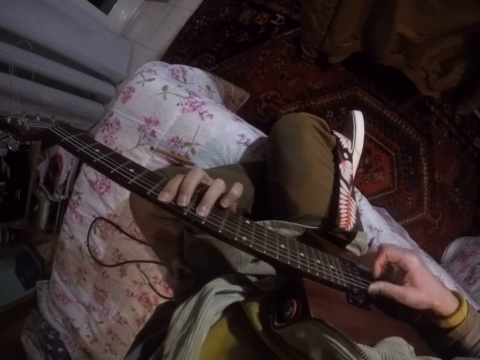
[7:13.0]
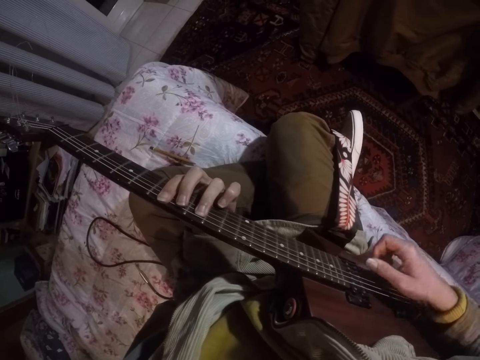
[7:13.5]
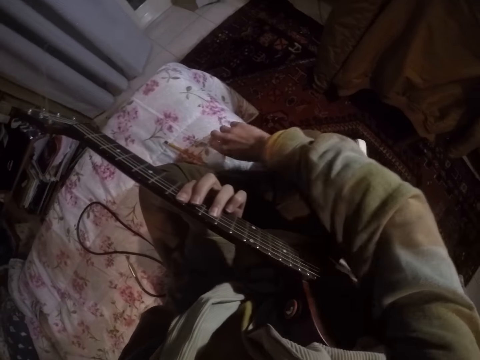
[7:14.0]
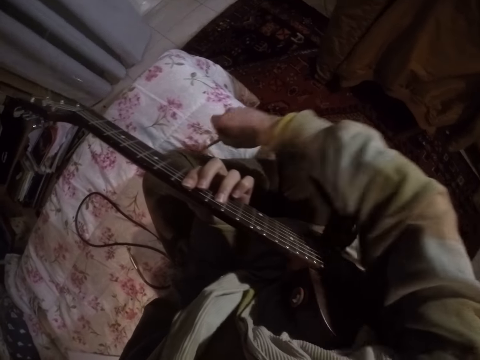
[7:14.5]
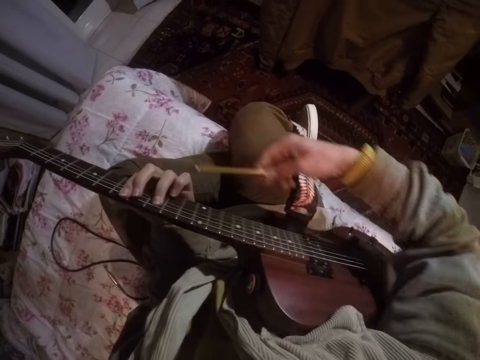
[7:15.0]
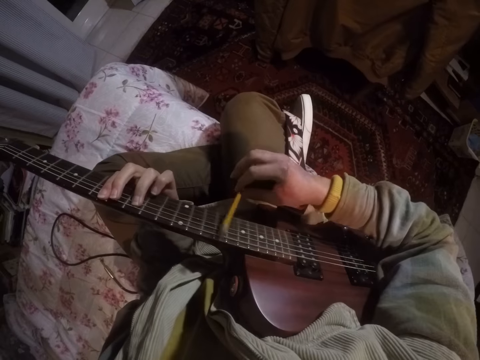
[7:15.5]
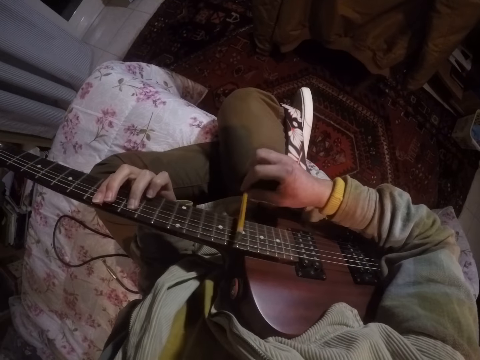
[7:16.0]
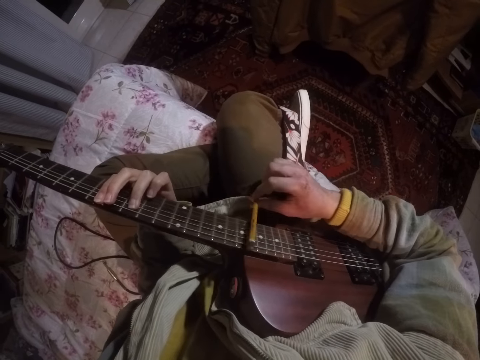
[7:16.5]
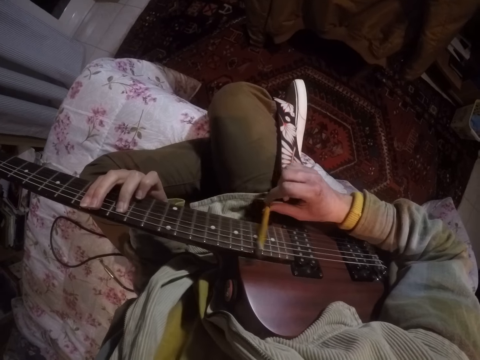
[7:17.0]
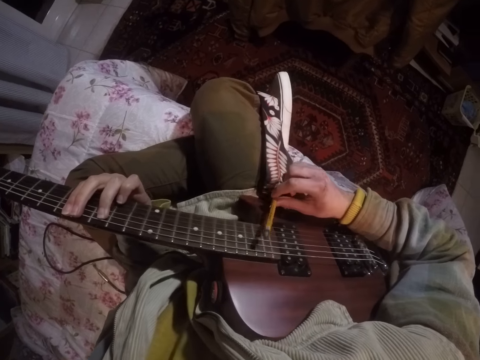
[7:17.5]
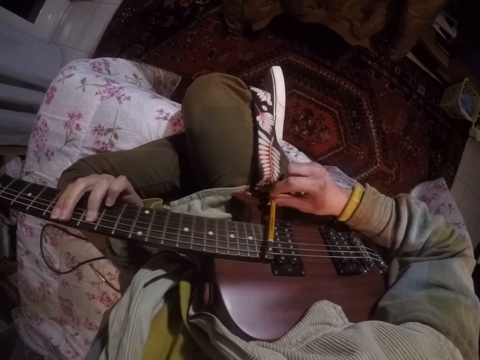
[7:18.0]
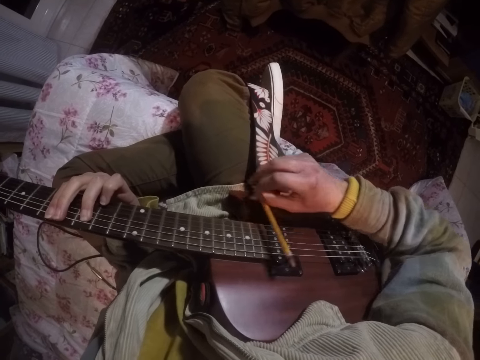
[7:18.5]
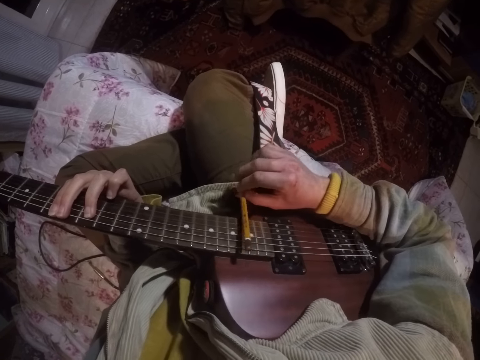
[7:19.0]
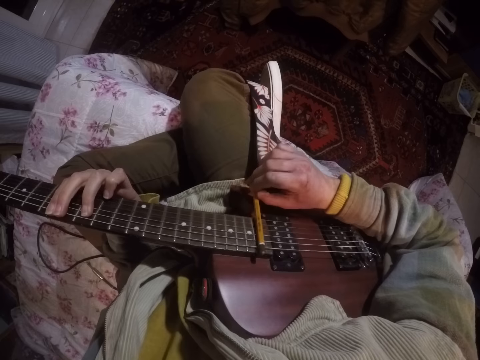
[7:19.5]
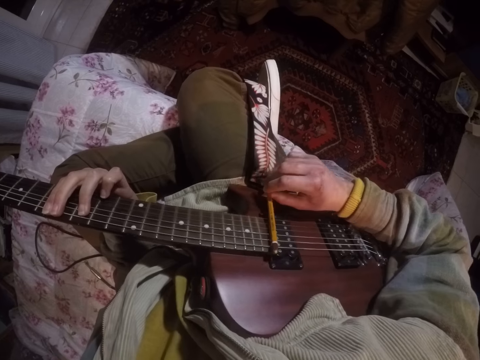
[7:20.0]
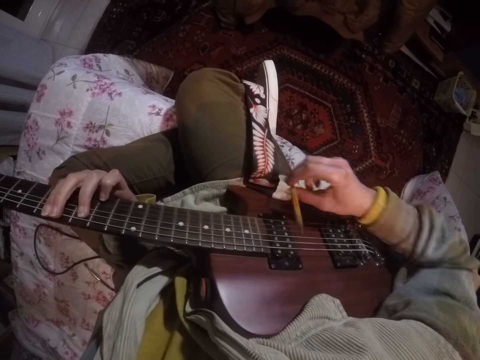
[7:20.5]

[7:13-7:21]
The camera wearer picks up the pencil from the bed. They tap the guitar strings with the pencil.

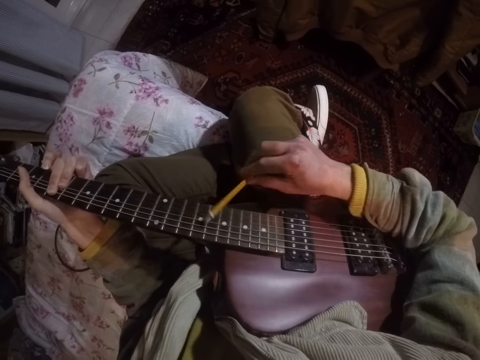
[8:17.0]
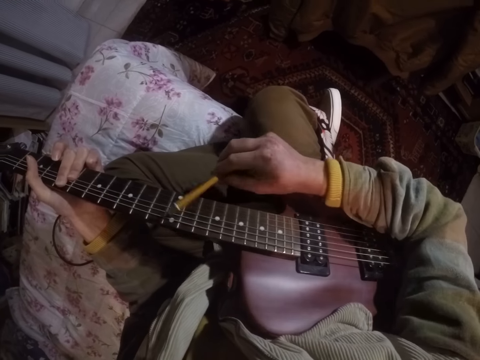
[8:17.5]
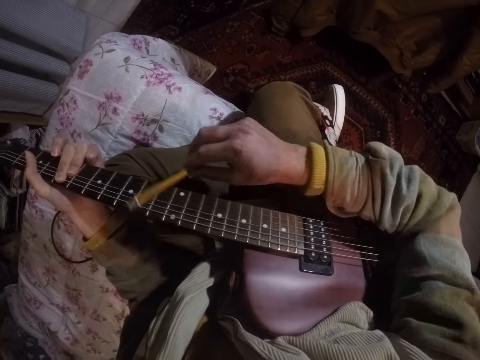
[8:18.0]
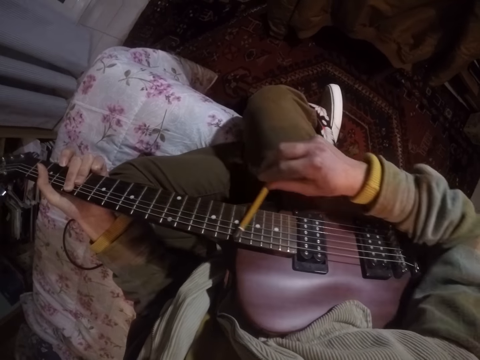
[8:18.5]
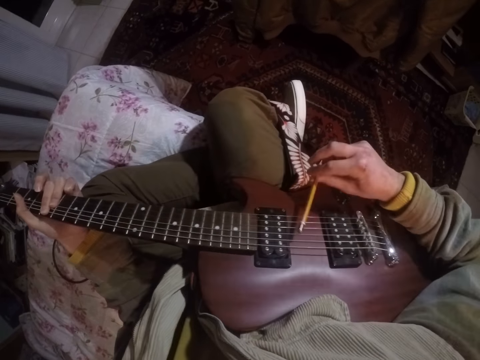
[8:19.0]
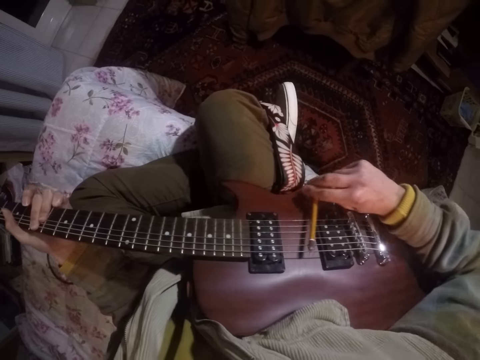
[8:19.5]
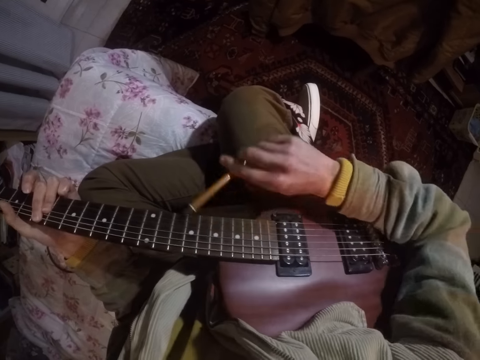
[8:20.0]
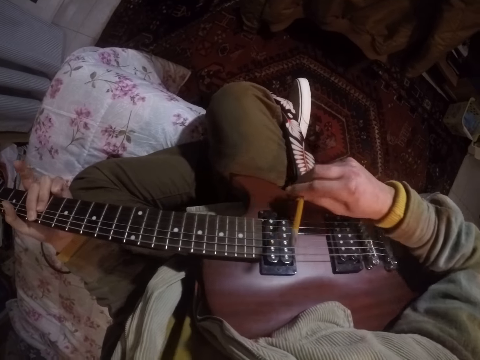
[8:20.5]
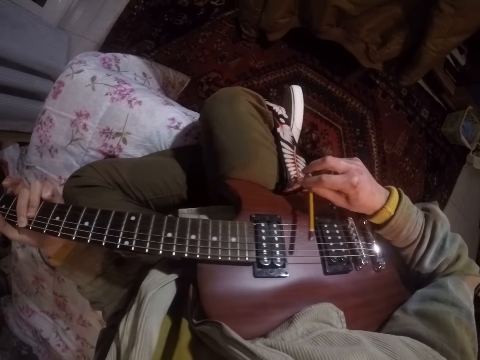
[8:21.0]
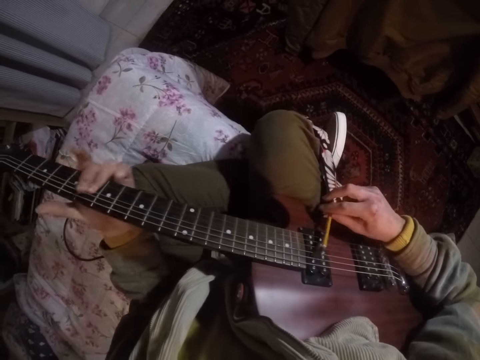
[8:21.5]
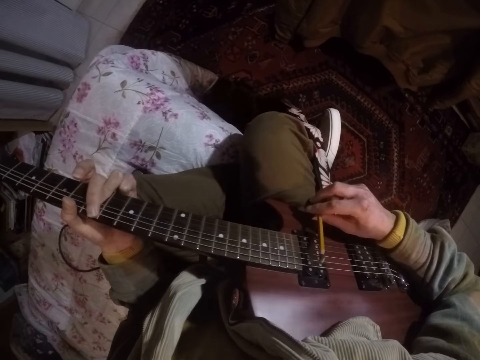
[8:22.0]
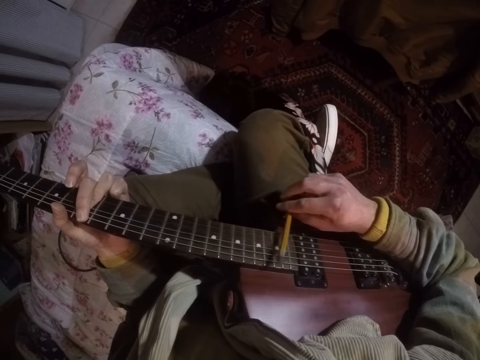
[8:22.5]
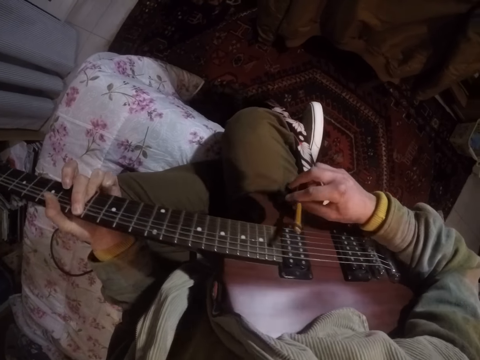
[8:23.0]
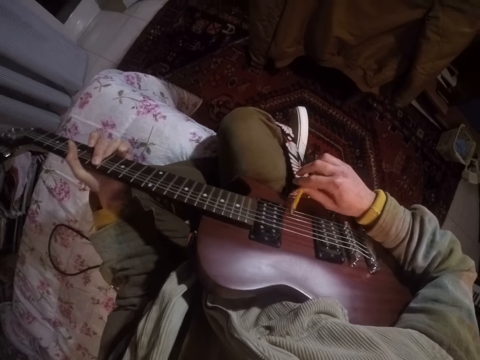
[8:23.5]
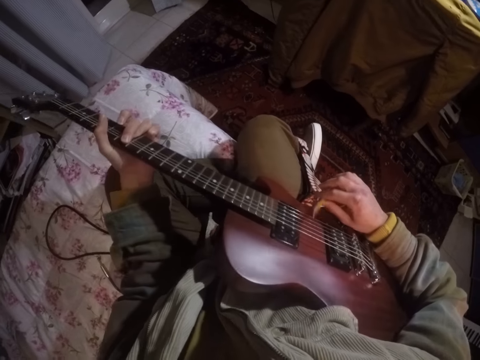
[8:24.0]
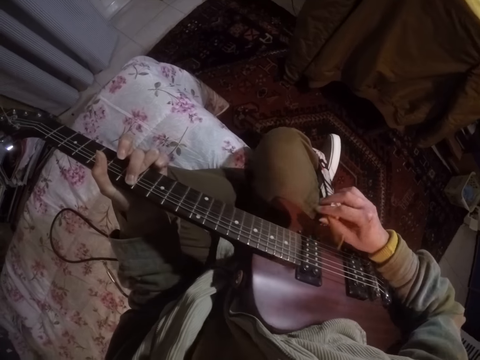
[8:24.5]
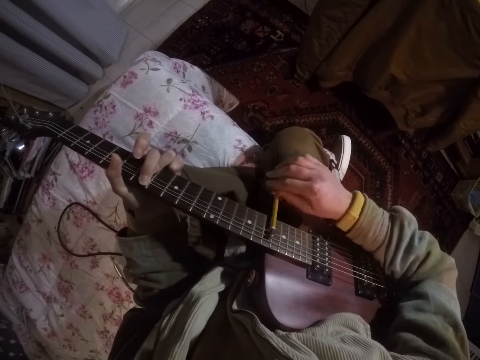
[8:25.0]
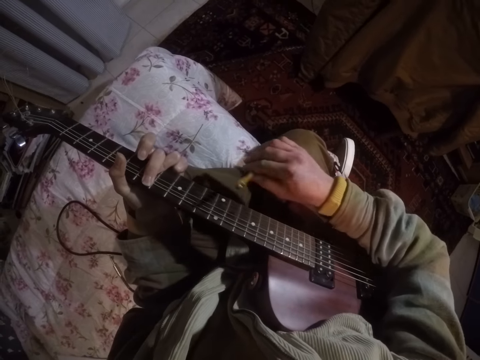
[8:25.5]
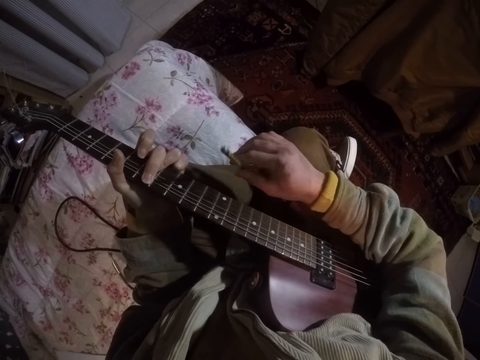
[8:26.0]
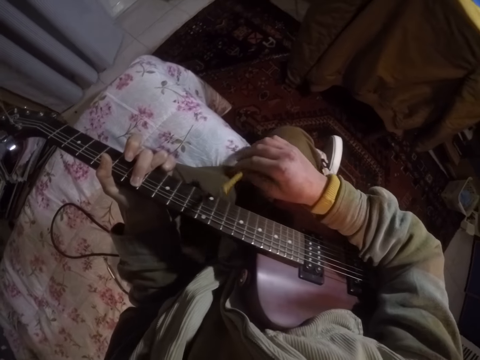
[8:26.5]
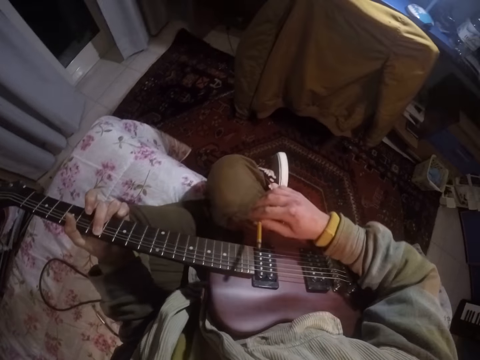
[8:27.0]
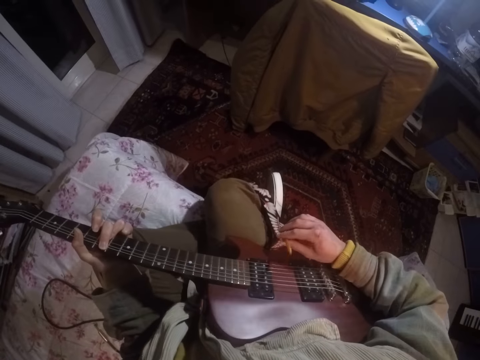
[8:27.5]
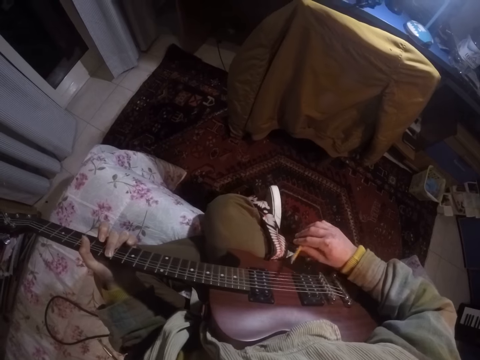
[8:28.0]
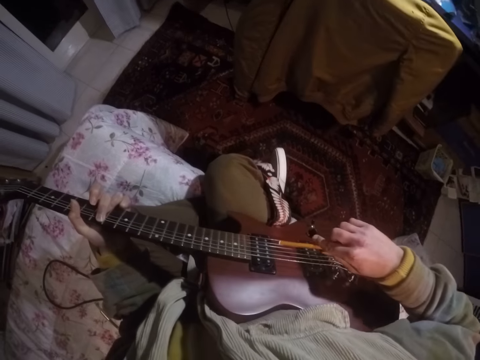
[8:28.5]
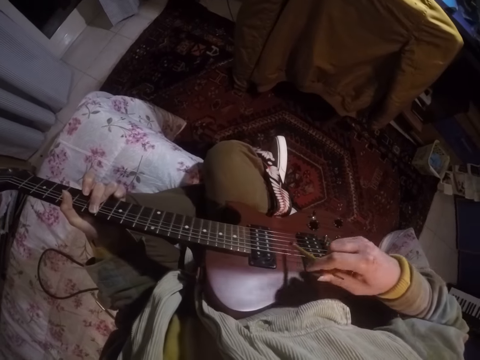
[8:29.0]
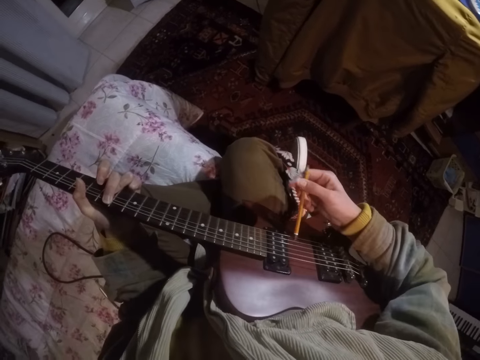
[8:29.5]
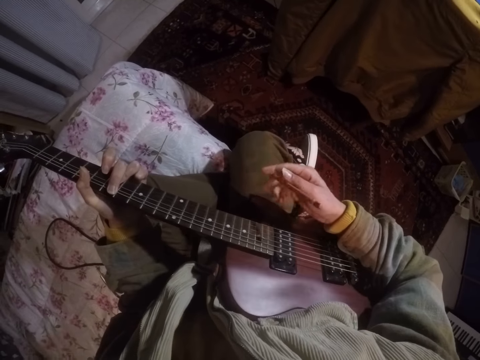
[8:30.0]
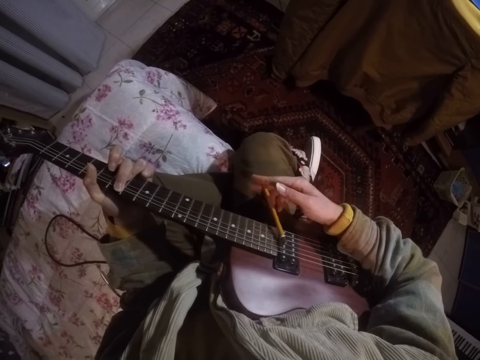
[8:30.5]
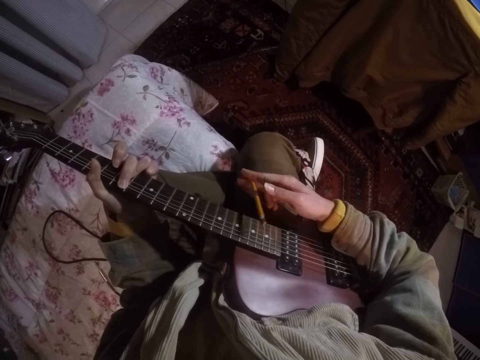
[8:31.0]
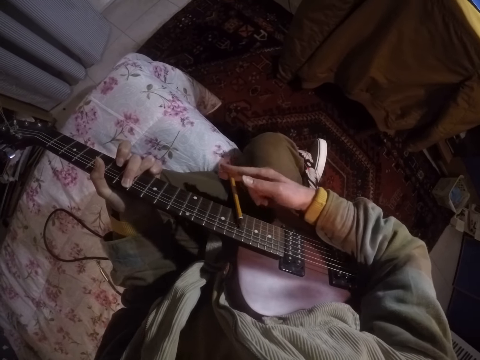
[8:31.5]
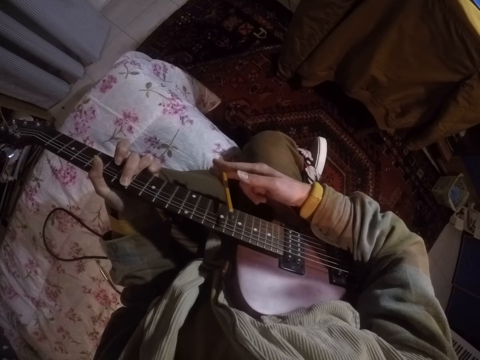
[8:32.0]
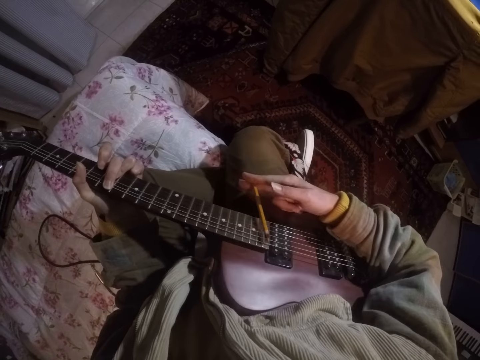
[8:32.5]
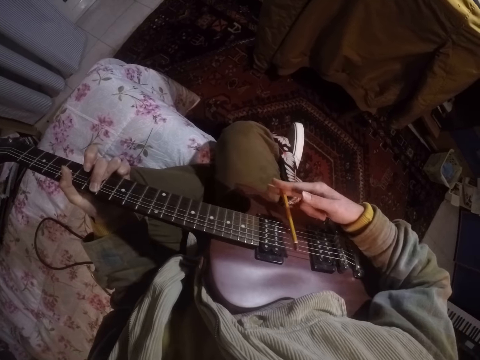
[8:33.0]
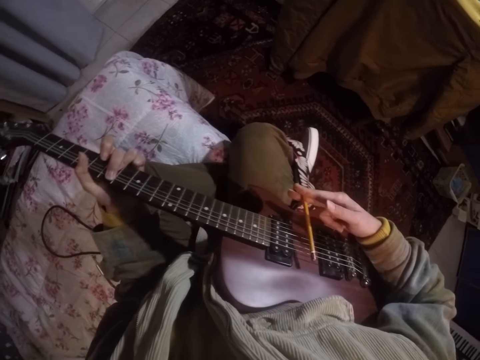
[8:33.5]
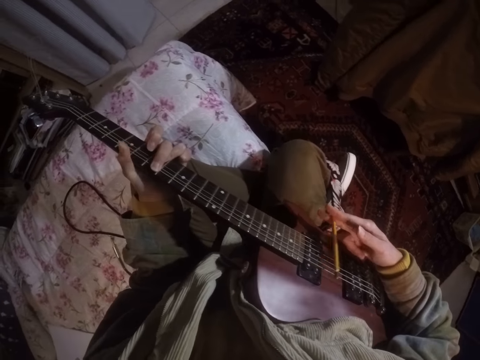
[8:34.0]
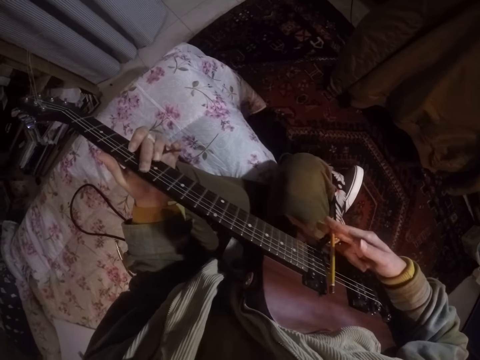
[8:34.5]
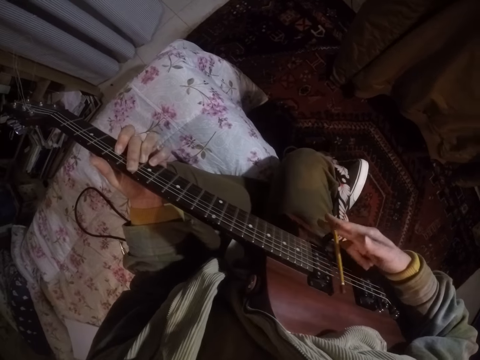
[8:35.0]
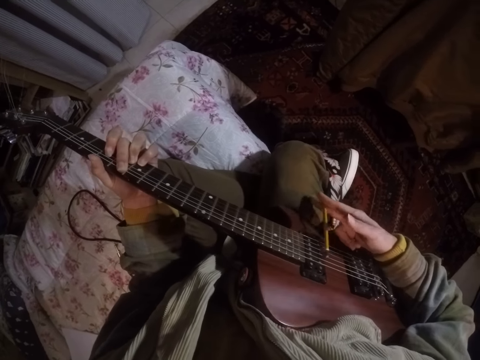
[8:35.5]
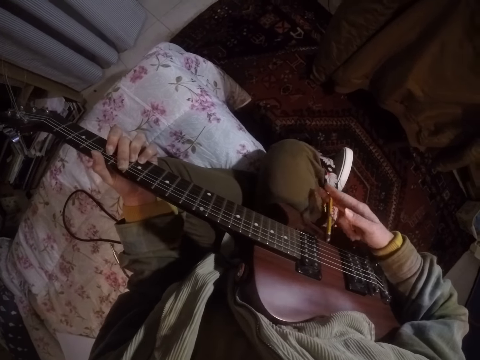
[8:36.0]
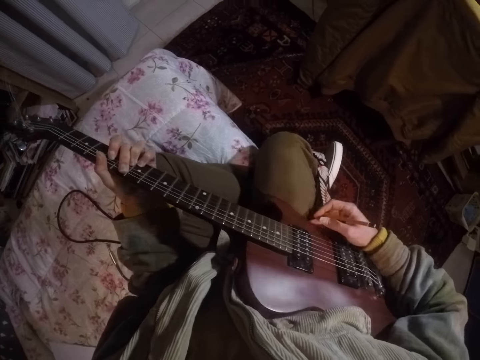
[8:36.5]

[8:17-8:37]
The camera wearer rubs a pencil on the guitar strings. They hit the guitar strings with the pencil. They turn the pencil and hold the tip of the pencil. They hit the strings on the guitar.
